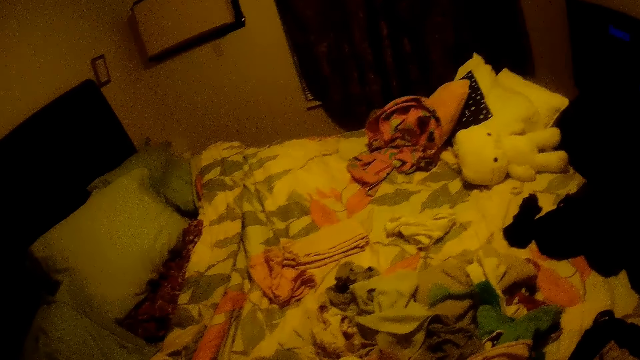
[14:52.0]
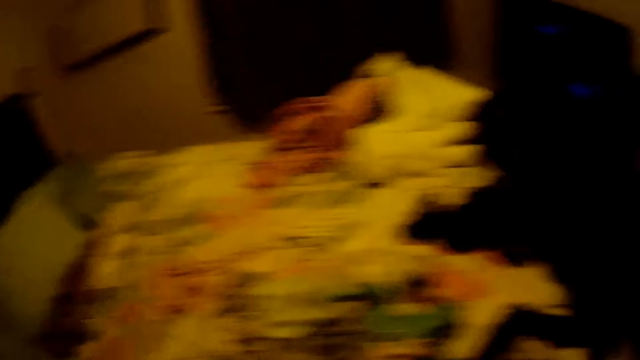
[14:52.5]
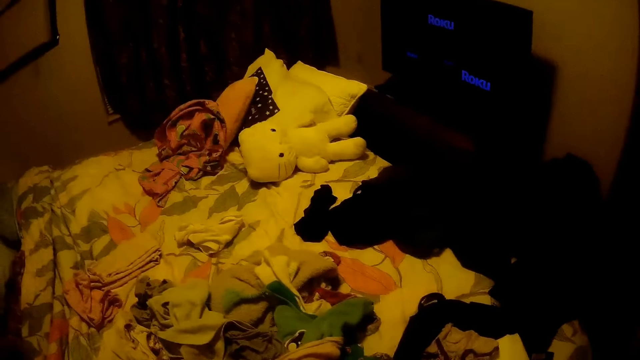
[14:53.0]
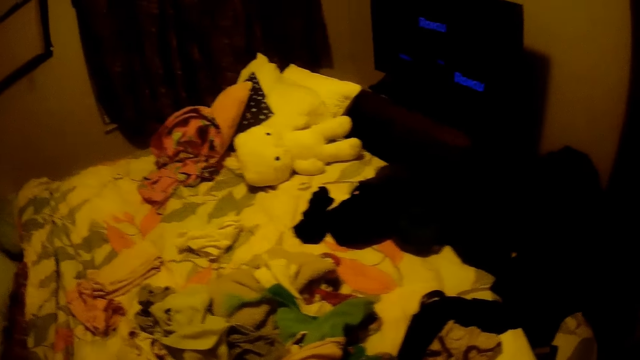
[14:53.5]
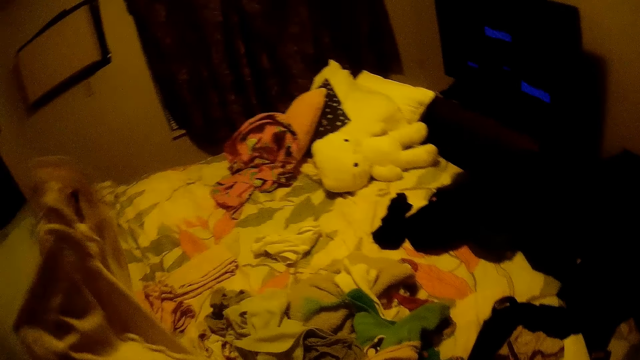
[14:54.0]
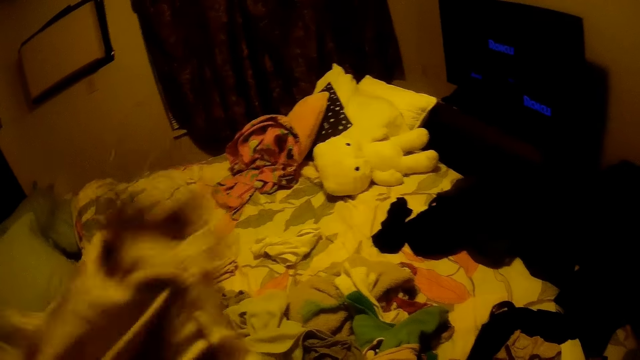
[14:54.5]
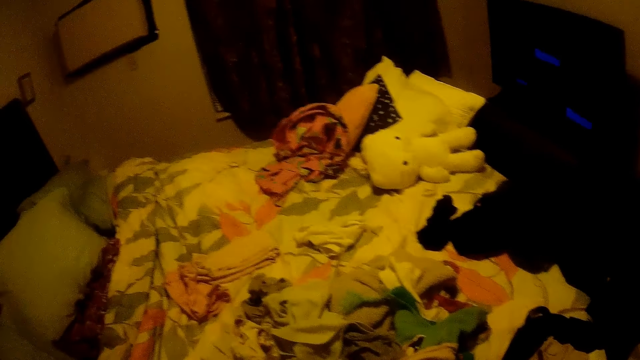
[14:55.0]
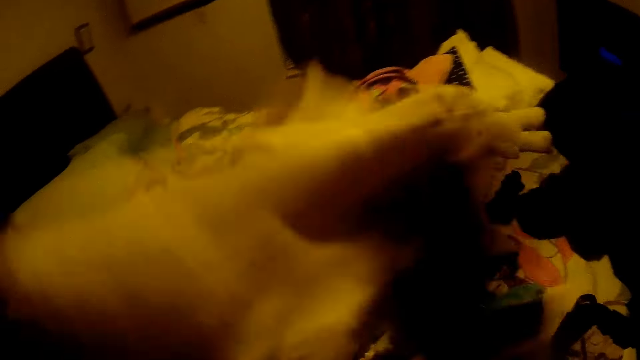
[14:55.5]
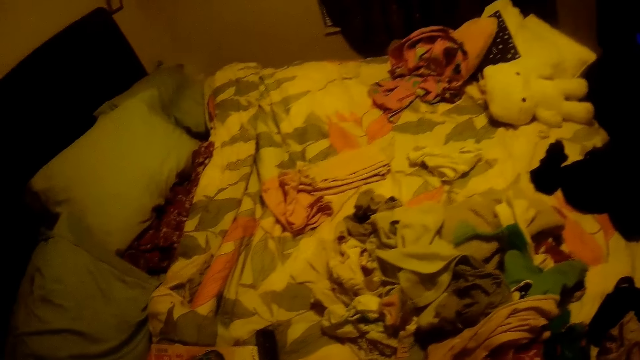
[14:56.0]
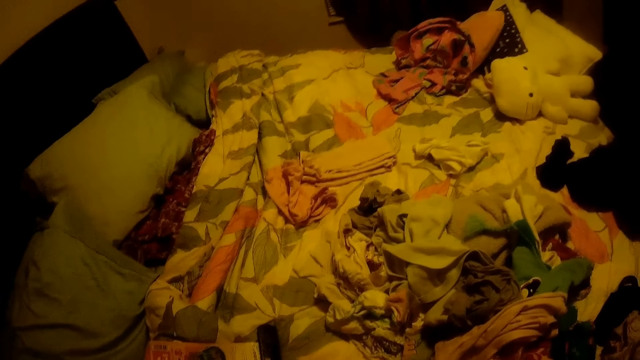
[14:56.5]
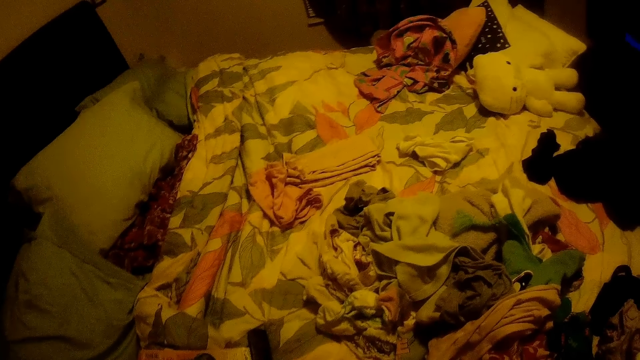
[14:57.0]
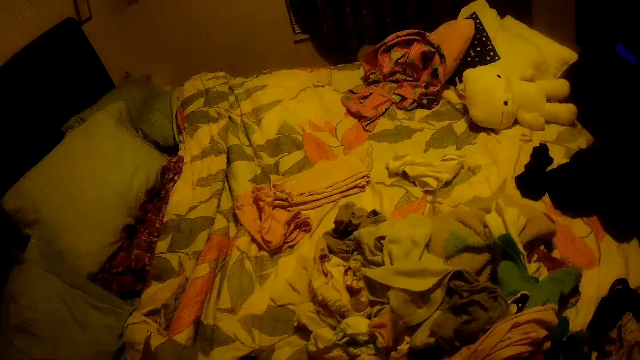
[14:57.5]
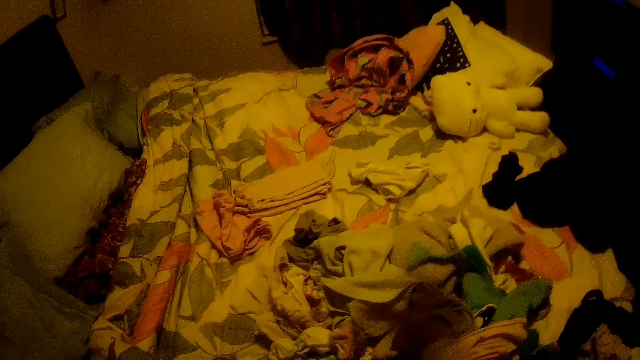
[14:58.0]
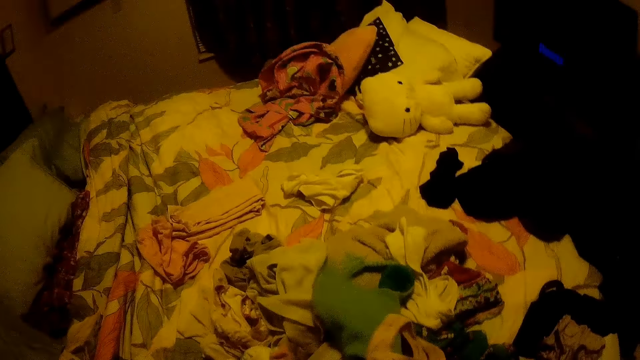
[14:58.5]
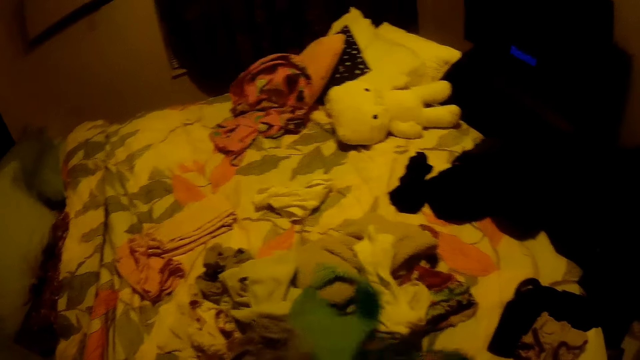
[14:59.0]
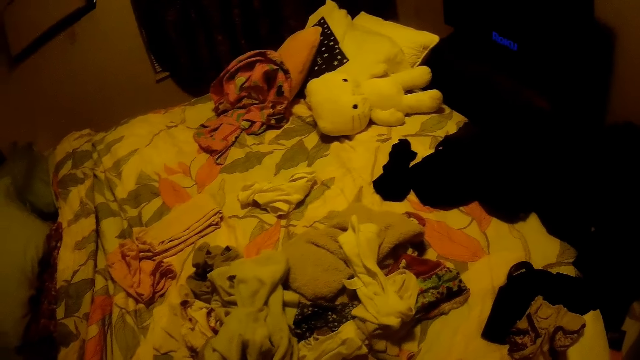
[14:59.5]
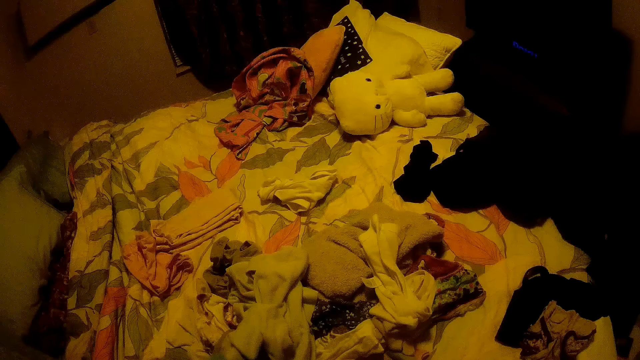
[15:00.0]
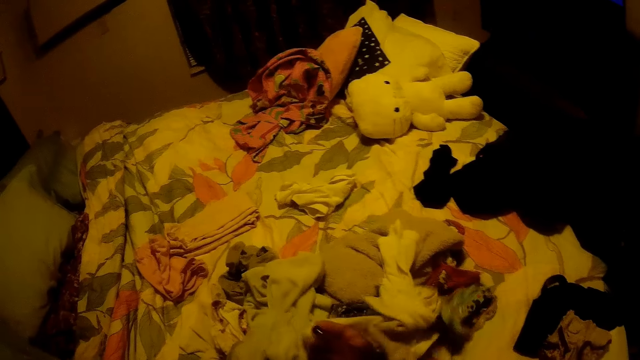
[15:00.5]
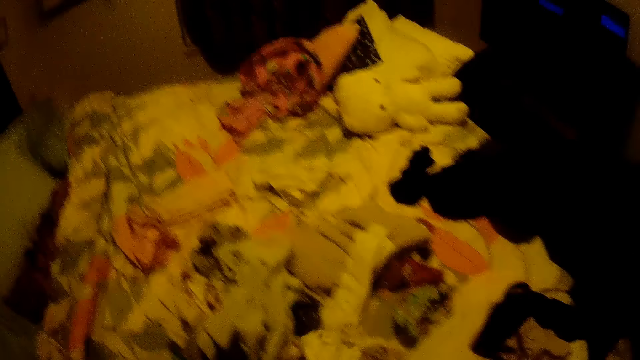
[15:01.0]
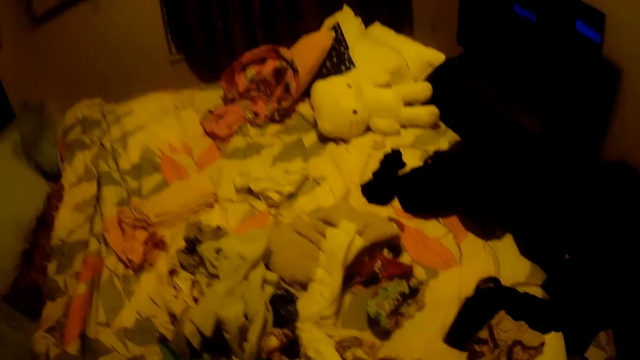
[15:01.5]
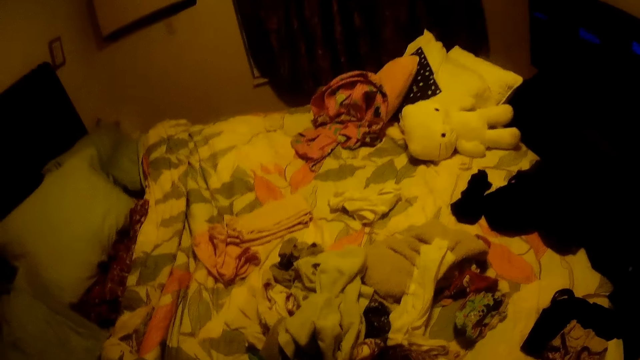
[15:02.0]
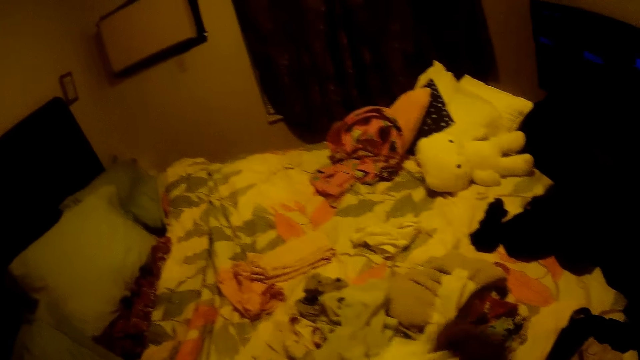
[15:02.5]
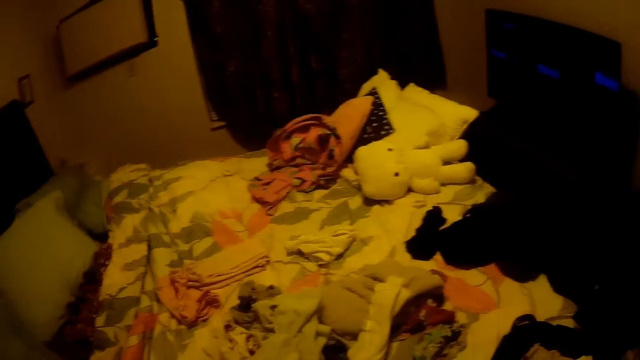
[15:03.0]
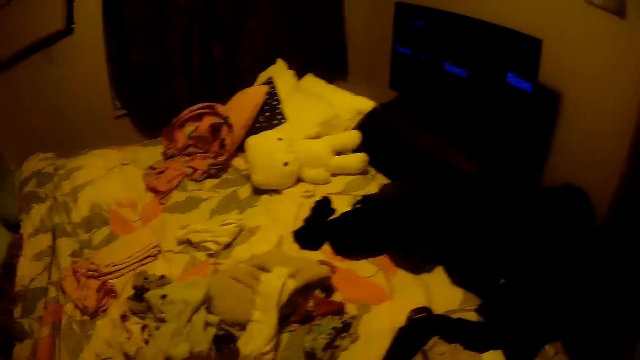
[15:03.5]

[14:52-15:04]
The camera wearer picks another cloth on the bed. She turns the cloth inside out with both hands. She puts a hand in the cloth. She flings out the cloth with both hands. She sifts the cloth with hands. She moves a cloth on the bed with her right hand. She sorts clothes on the bed. She moves a cloth on the bed with her right hand again.

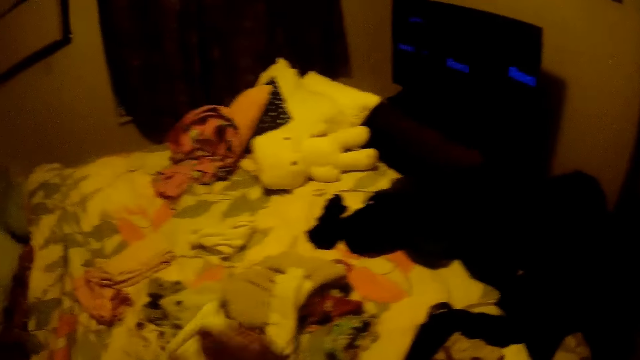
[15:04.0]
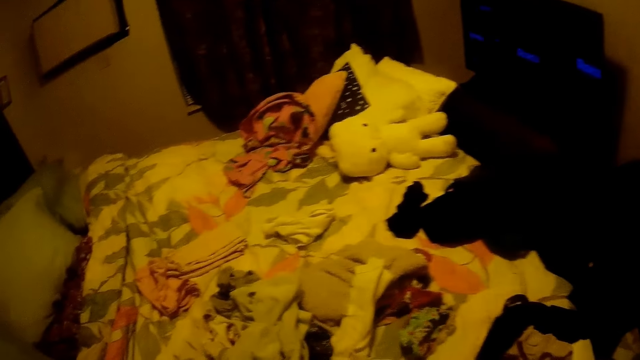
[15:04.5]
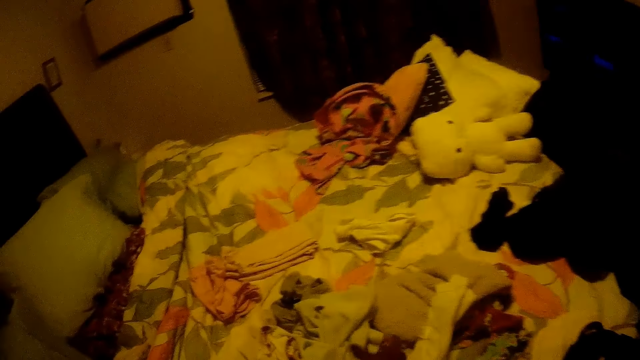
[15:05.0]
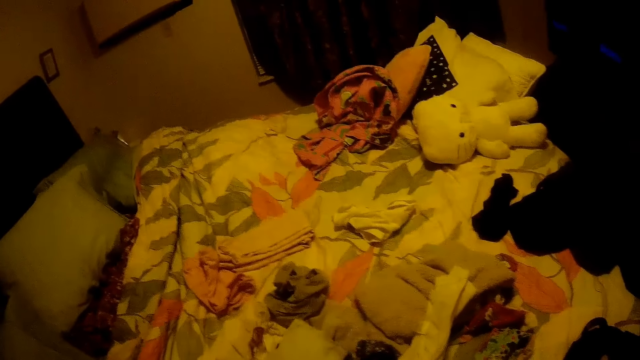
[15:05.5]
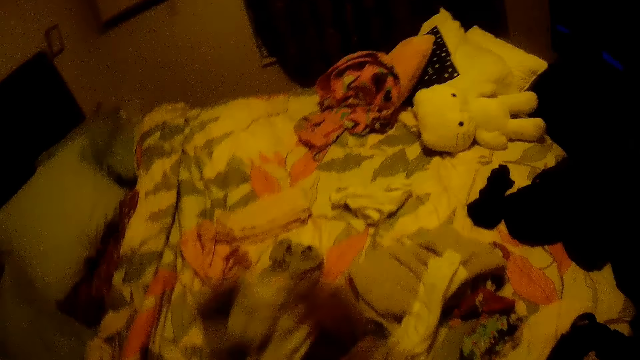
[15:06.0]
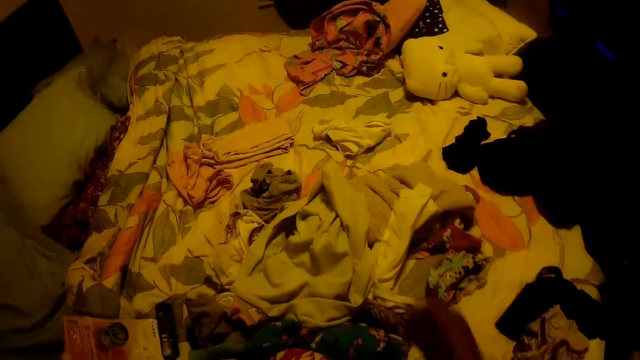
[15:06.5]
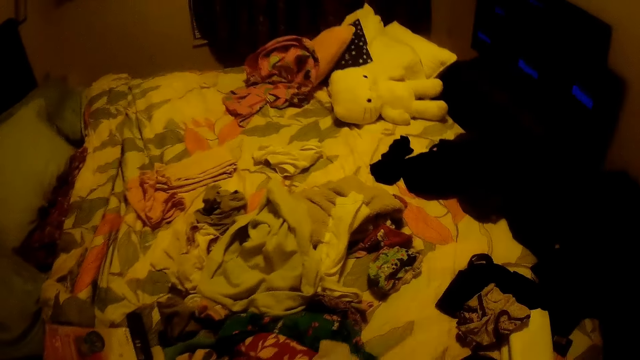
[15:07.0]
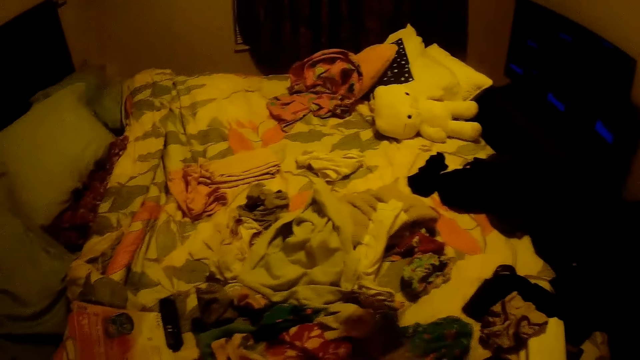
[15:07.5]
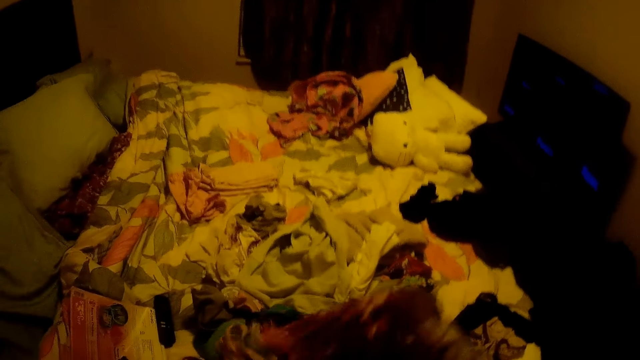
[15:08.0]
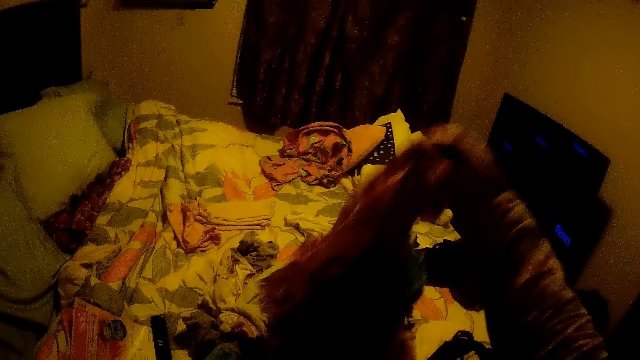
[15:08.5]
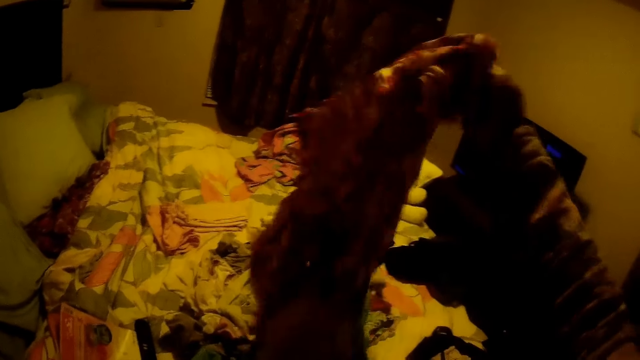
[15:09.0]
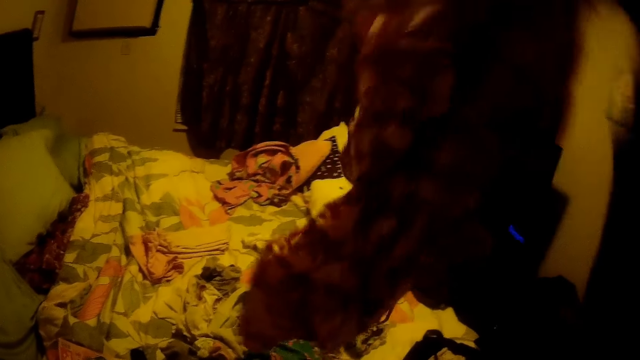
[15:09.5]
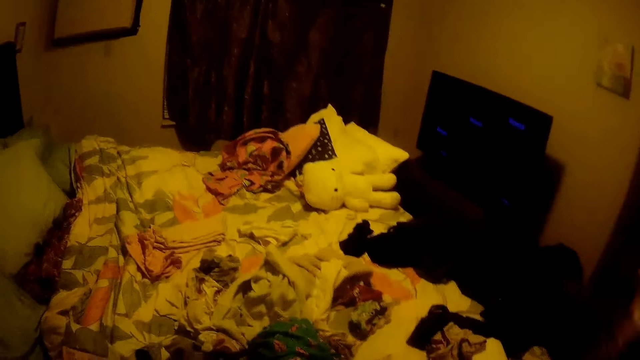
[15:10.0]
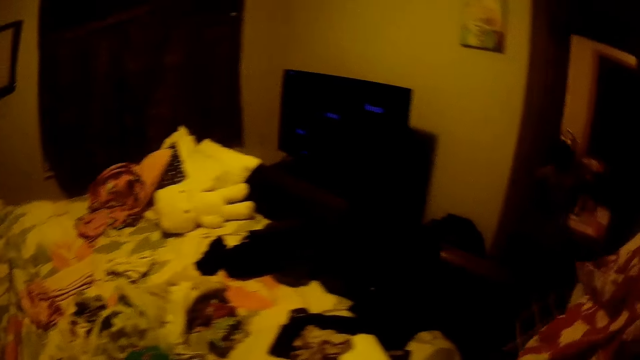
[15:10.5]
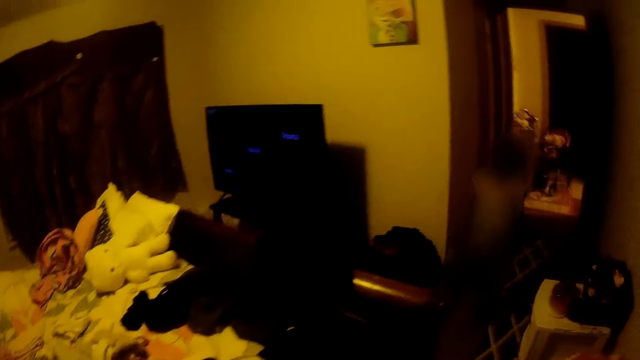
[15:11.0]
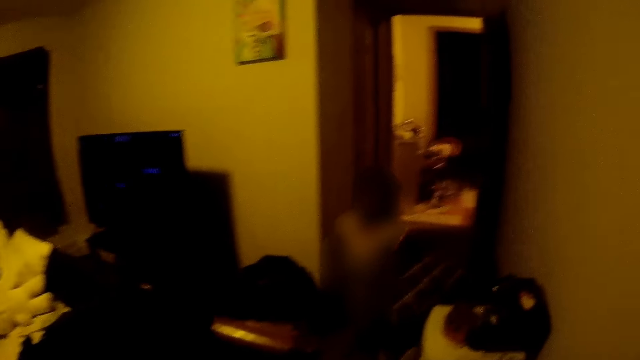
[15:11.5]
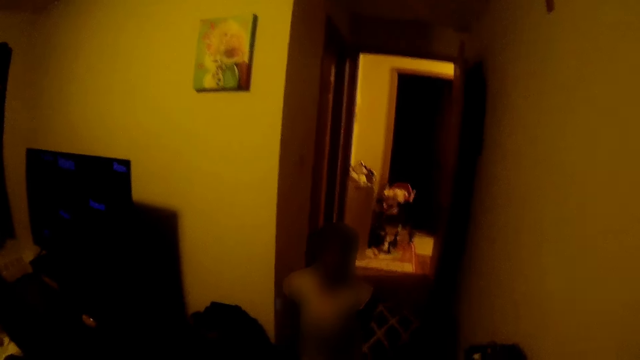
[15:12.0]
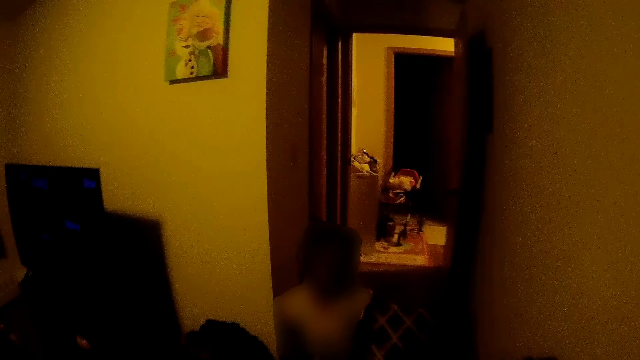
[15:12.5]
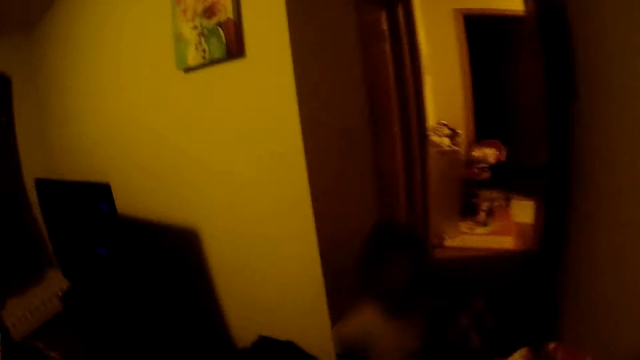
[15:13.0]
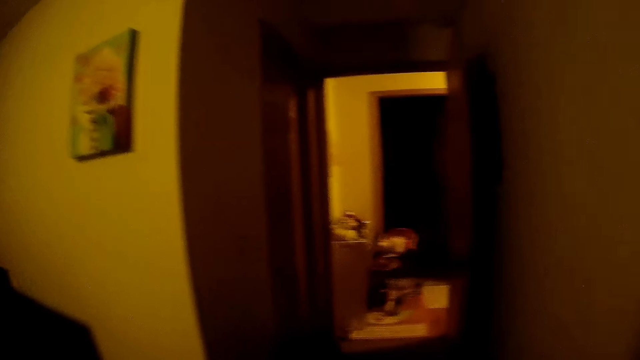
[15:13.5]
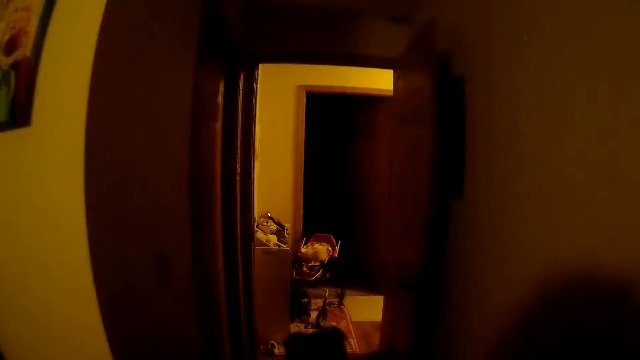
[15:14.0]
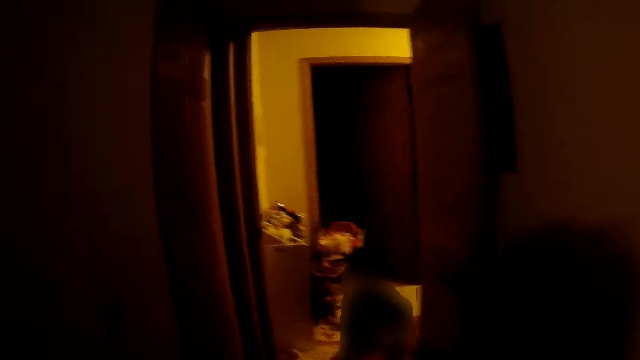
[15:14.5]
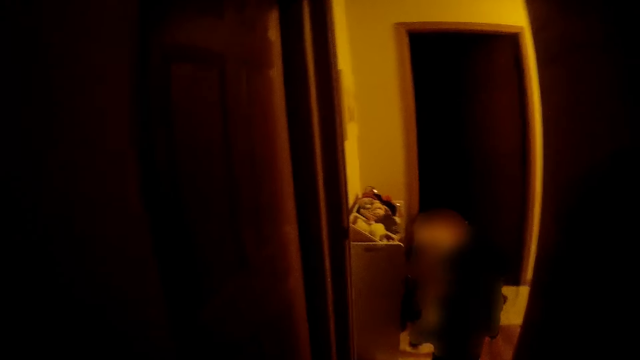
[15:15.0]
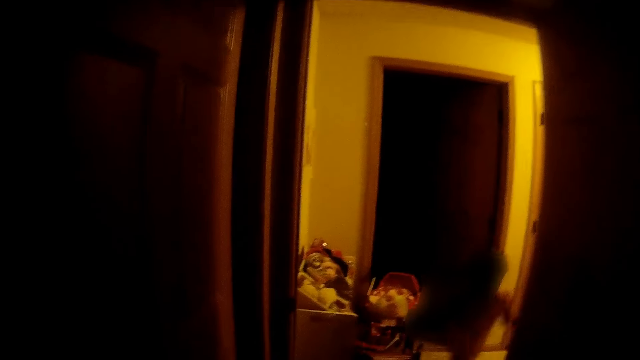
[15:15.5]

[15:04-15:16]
The camera wearer moves a cloth on the bed with her right hand. She moves the cloth on the bed with her right hand again. She picks a cloth from the bed with her right hand. The girl jumps into the room. The camera wearer interacts with the girl. The girl walks out of the room. The camera wearer walks to the closet from the bedroom.
